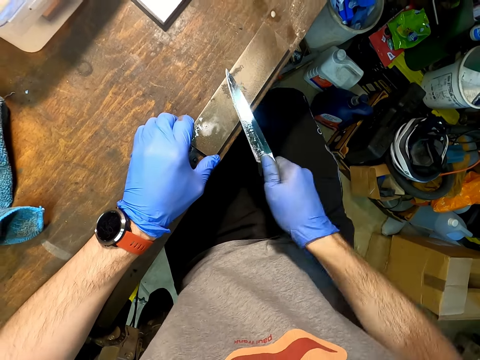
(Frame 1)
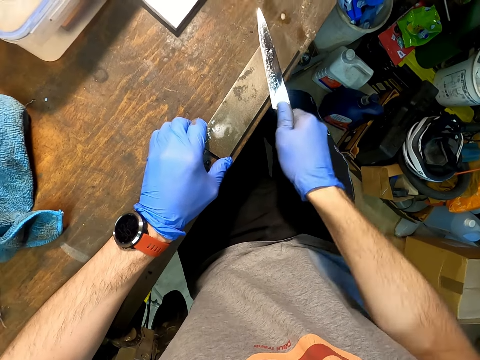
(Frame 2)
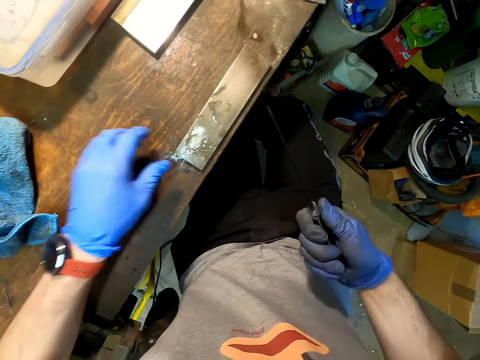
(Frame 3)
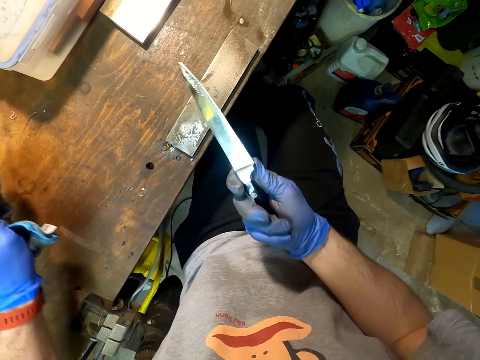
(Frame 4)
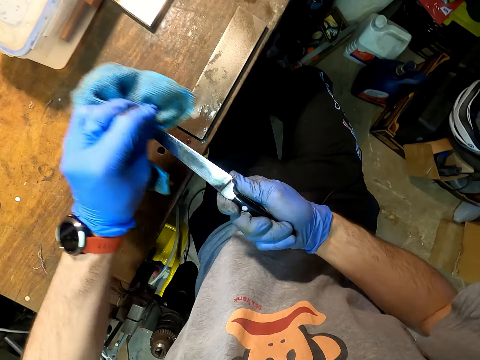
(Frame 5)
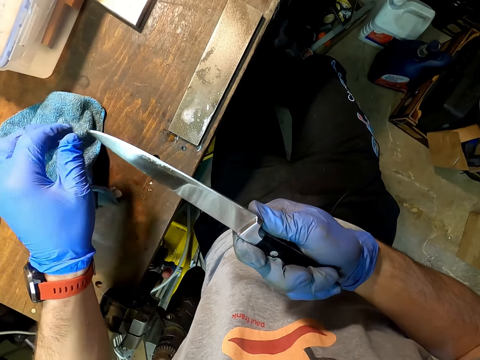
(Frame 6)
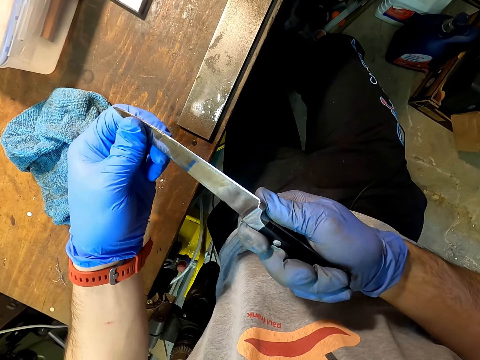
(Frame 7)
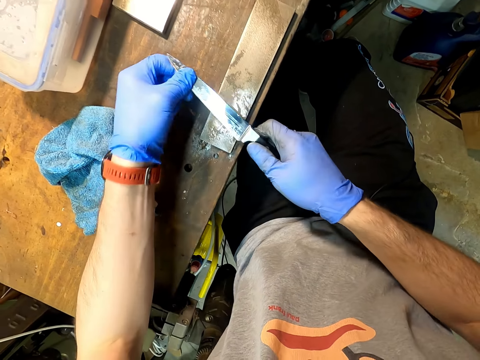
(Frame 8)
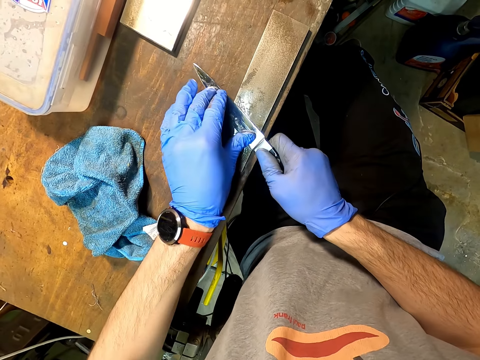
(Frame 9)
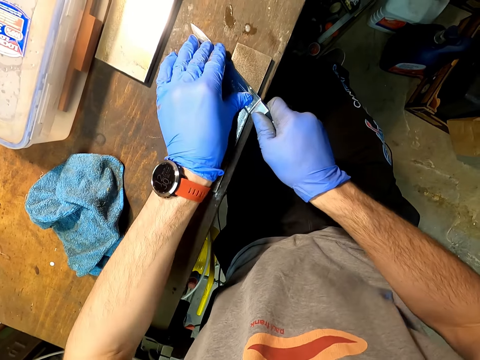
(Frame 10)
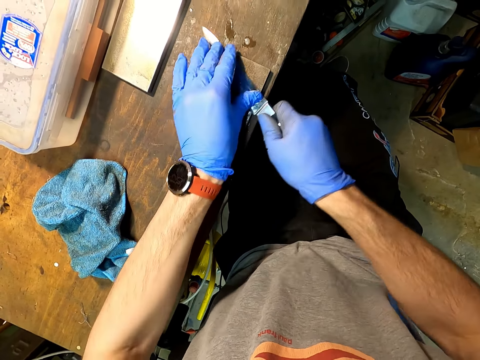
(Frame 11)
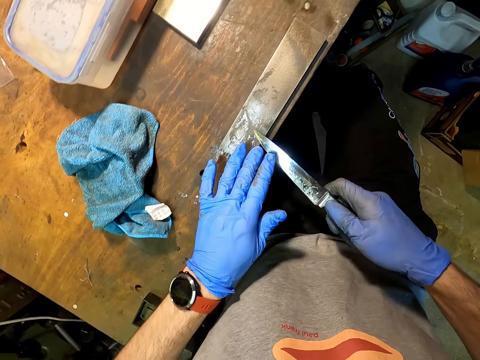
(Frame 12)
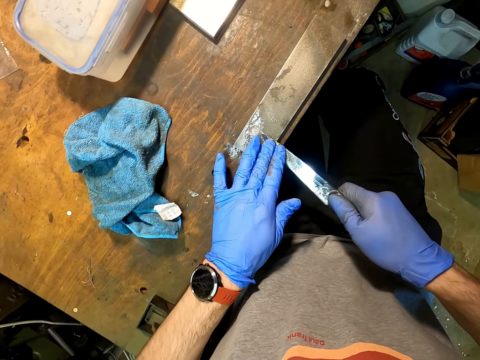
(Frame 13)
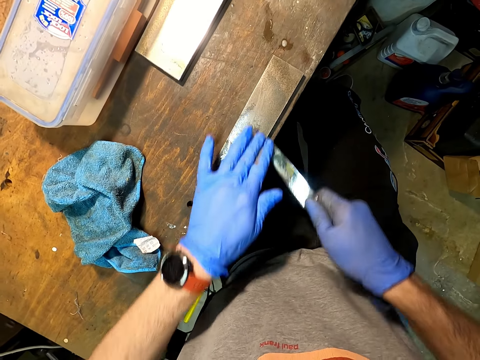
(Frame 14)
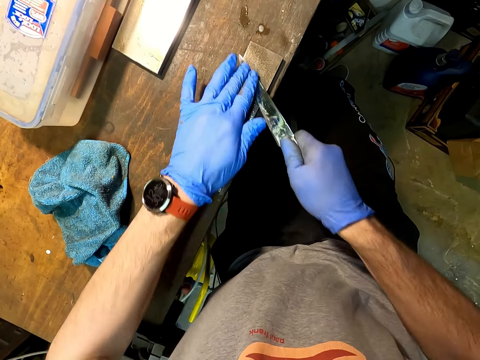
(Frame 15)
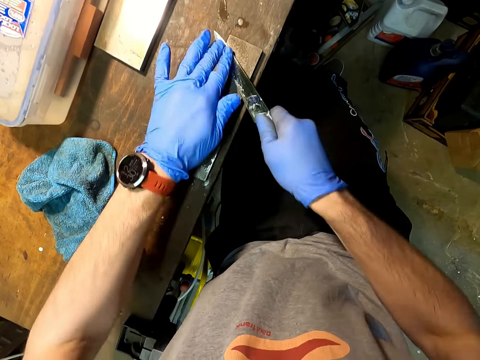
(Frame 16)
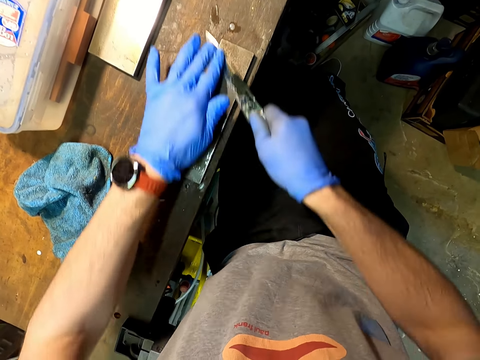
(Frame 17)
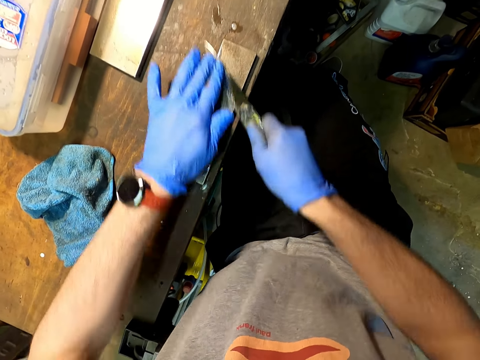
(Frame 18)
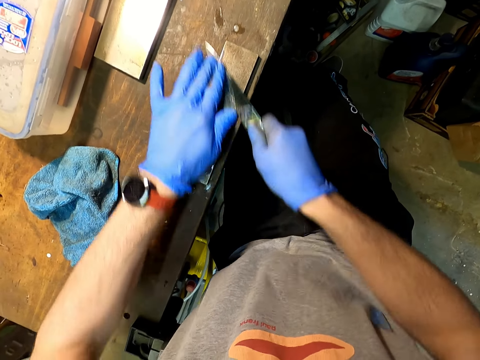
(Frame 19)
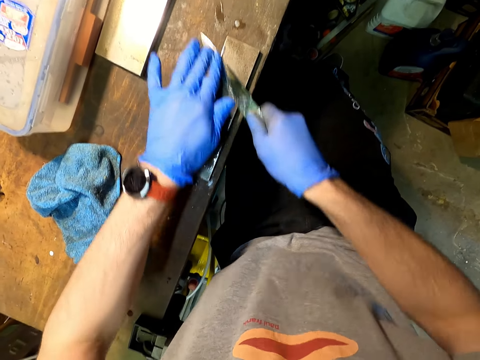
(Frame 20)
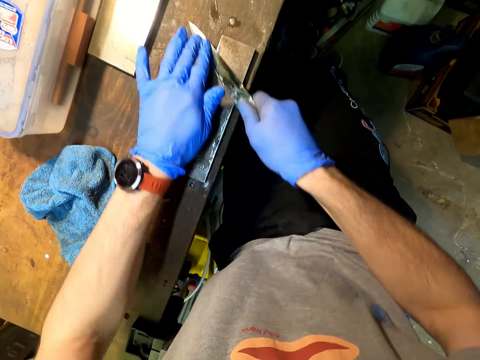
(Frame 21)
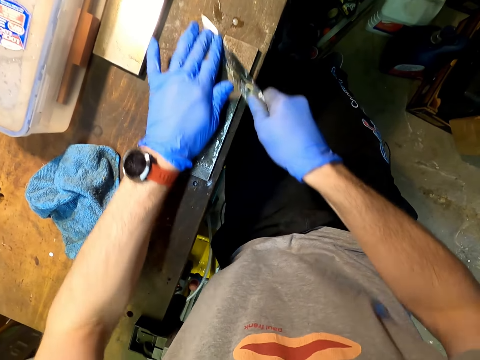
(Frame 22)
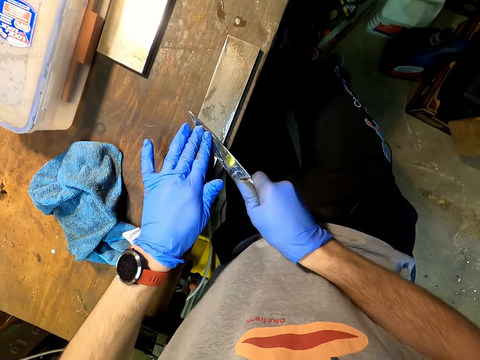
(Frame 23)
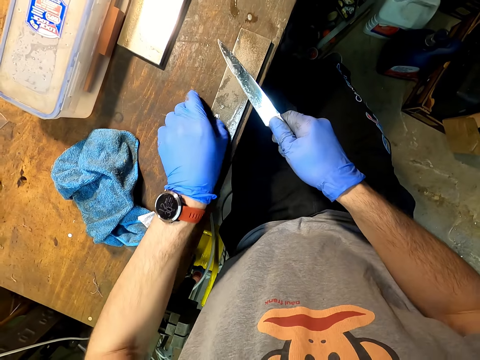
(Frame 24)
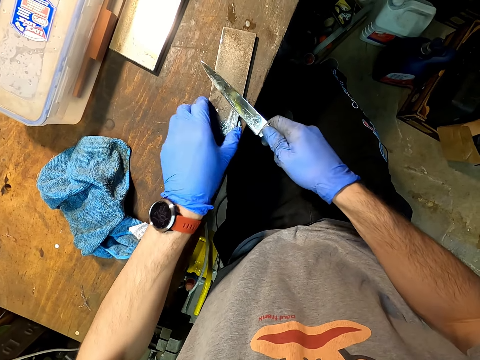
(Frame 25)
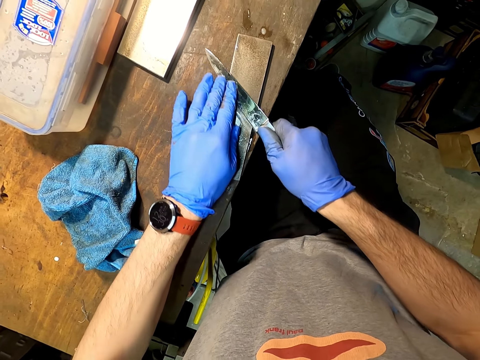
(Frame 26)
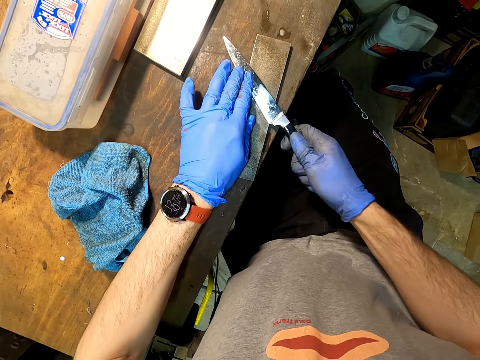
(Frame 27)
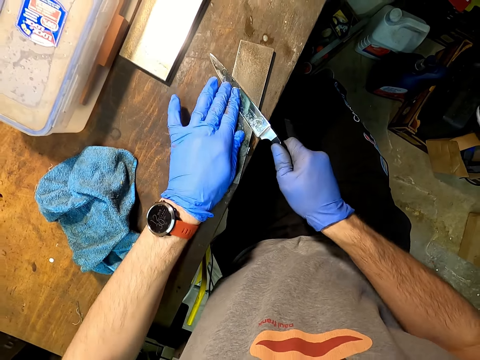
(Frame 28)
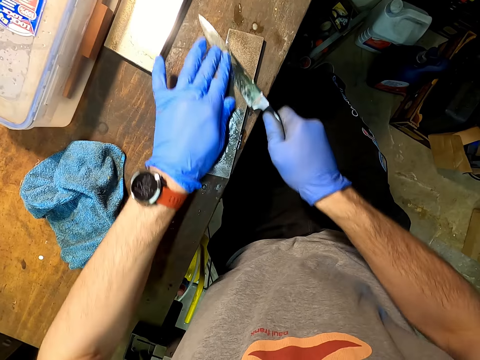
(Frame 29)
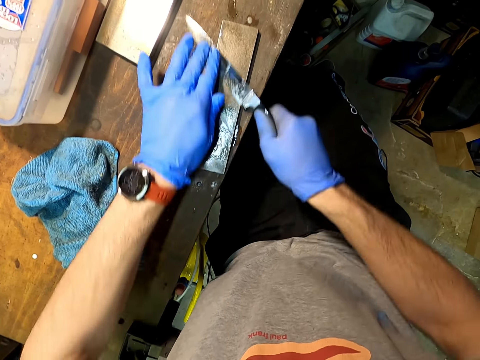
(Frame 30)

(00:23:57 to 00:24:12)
The camera wearer wipes the knife with a towel. They sharpen the knife with a sharpening stone.

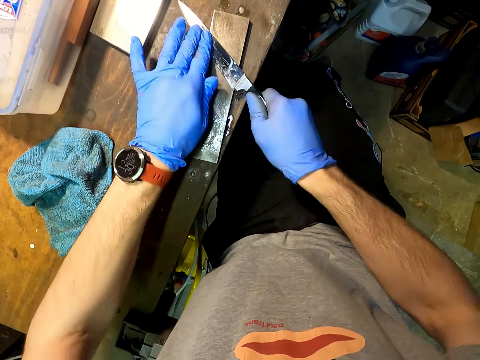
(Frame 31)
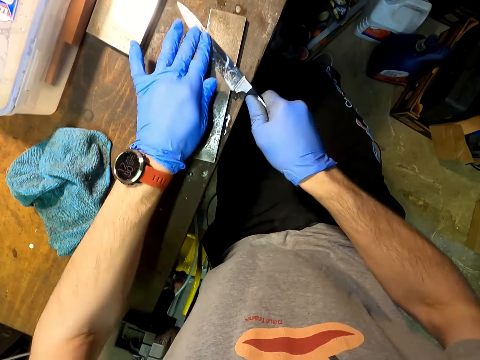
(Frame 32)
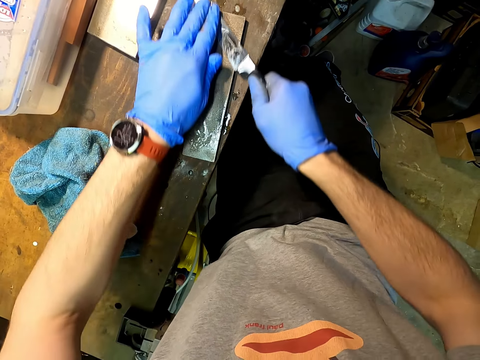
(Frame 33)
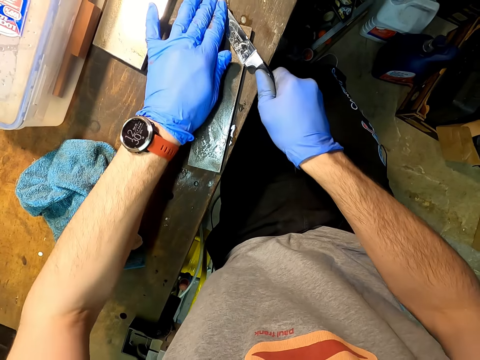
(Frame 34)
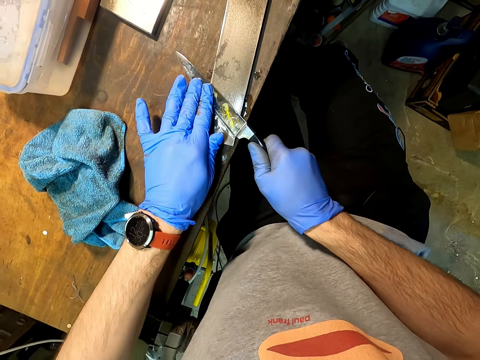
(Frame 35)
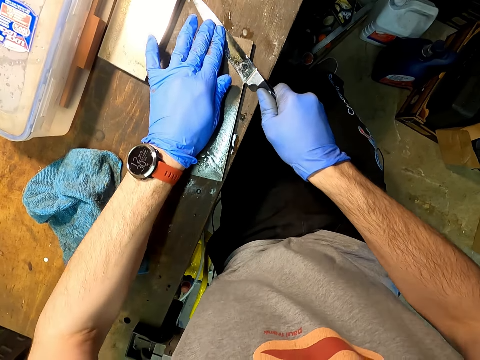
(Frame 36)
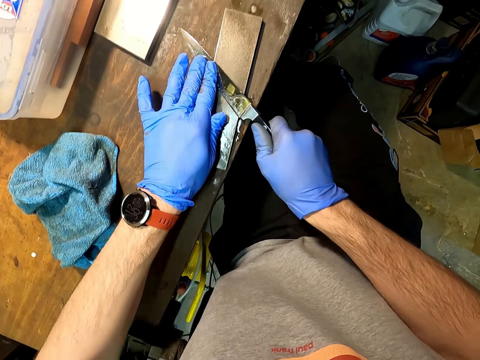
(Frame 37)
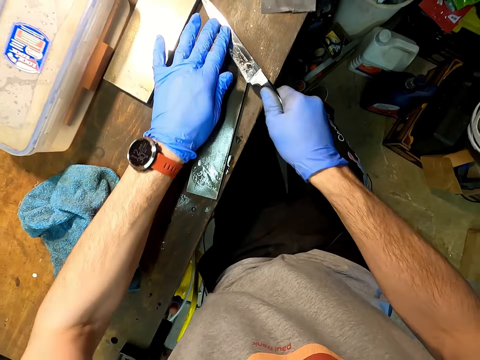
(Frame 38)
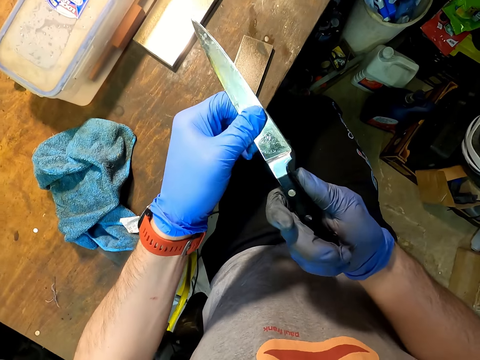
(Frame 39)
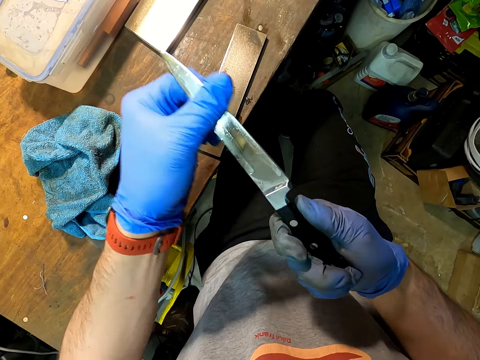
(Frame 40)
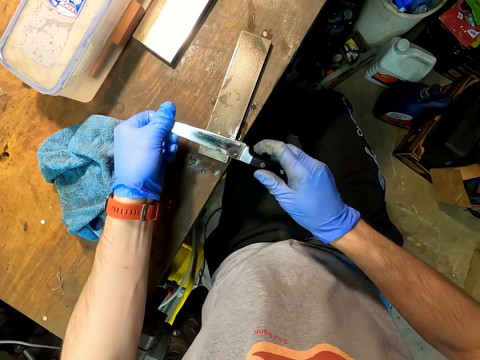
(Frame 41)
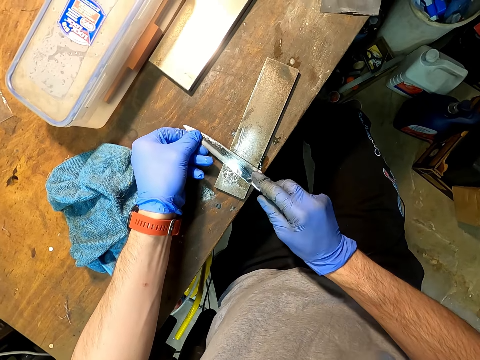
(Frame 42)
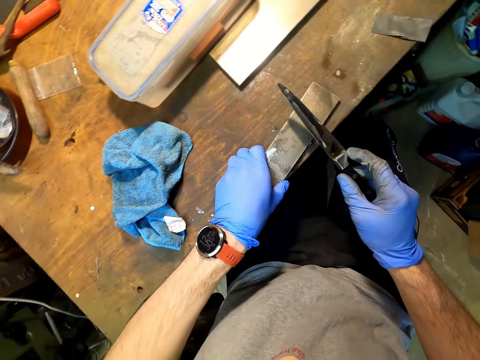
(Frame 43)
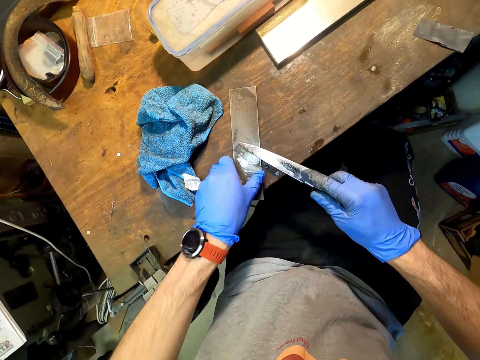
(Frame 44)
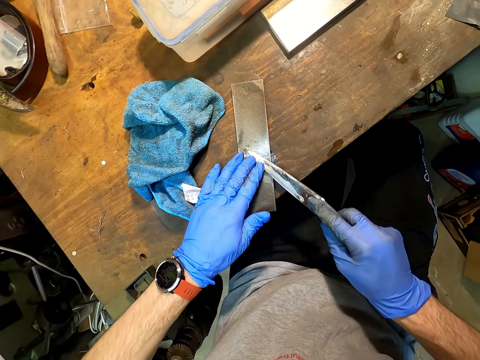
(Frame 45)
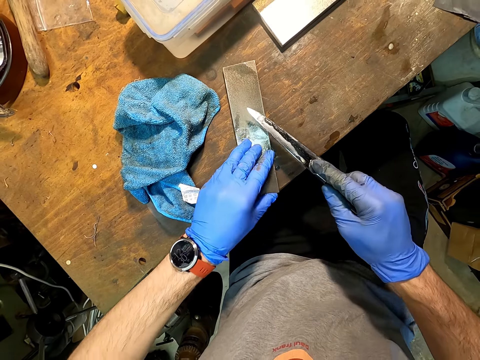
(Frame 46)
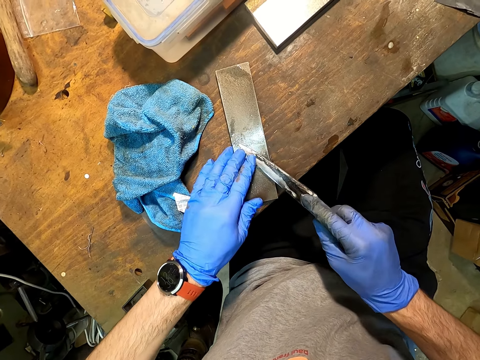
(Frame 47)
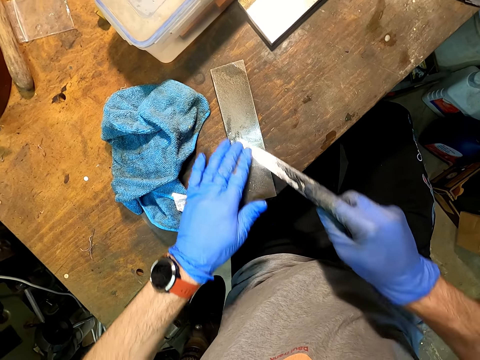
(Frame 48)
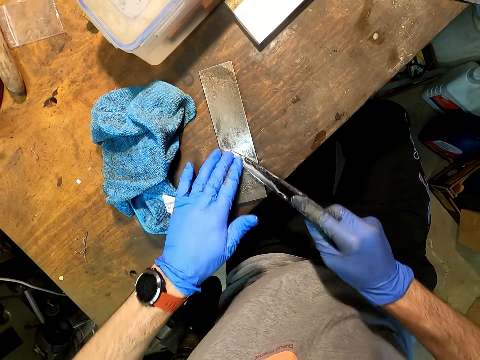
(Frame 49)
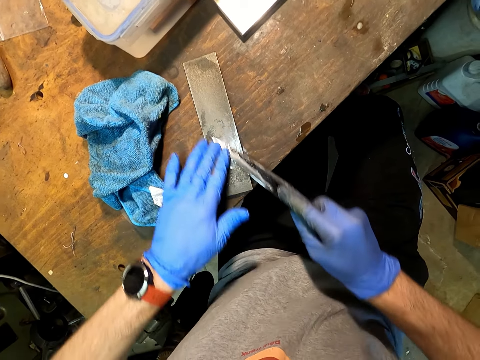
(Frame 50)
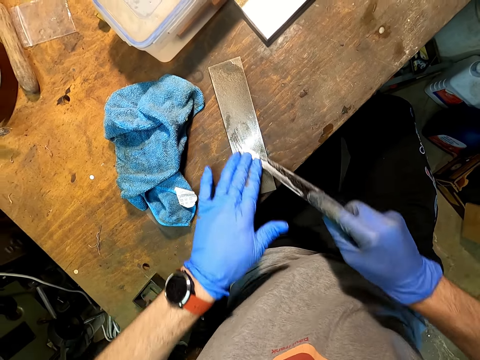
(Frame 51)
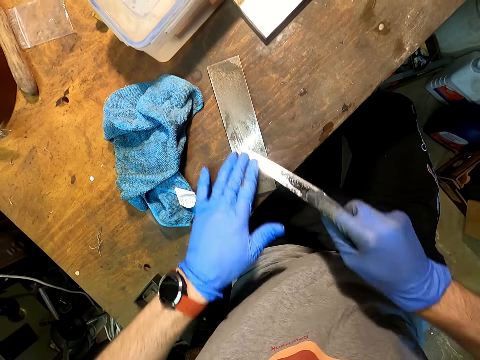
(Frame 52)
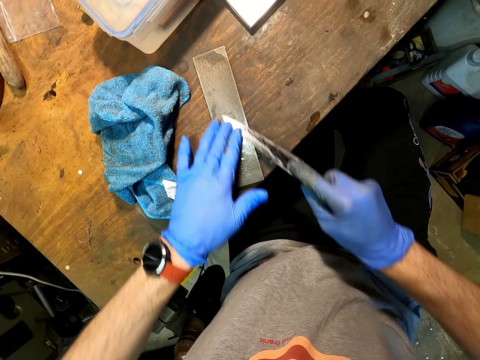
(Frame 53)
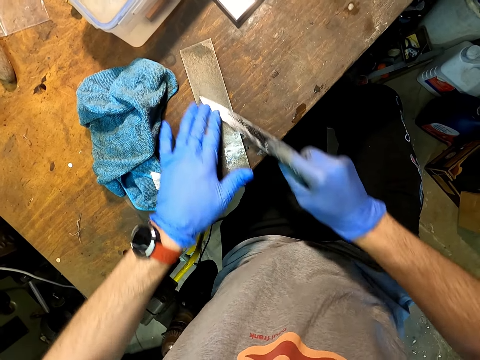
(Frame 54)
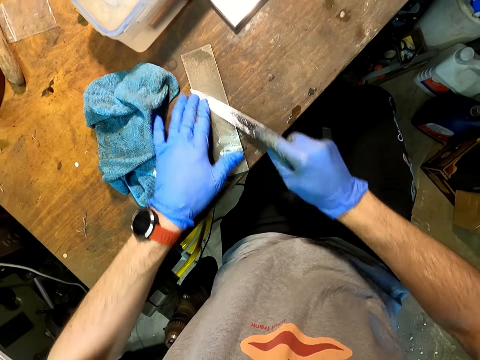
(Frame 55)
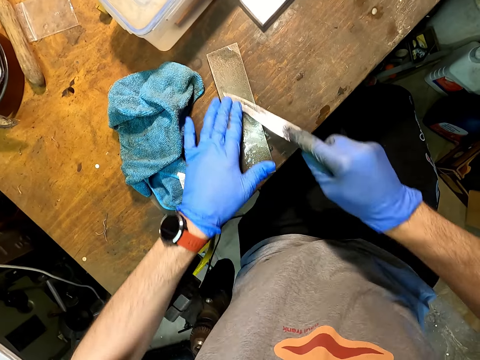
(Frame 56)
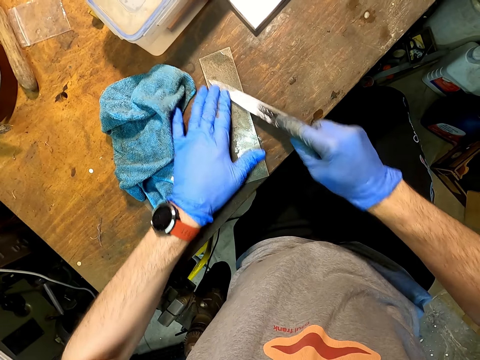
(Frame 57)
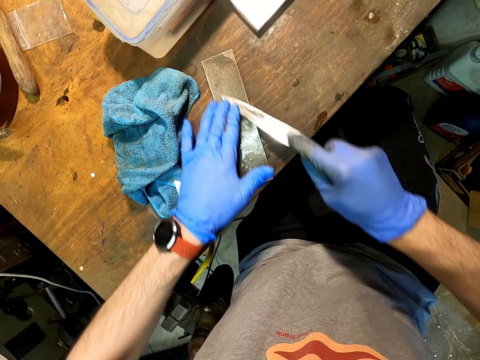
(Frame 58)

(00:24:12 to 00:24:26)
The camera wearer wipes the knife. They sharpen the knife with a sharpening stone.
